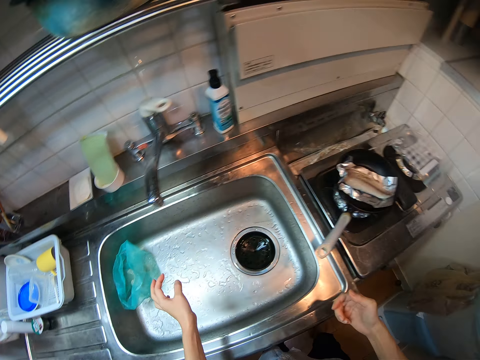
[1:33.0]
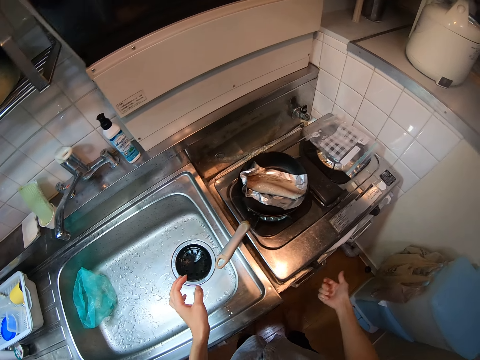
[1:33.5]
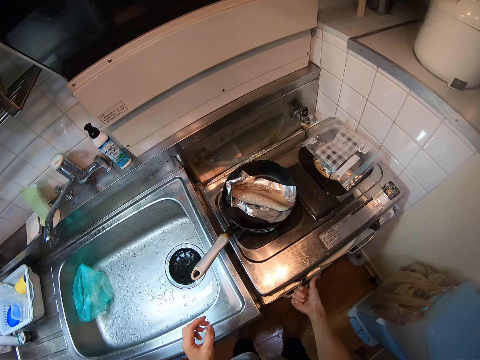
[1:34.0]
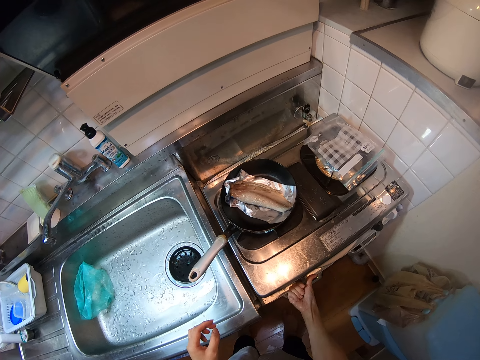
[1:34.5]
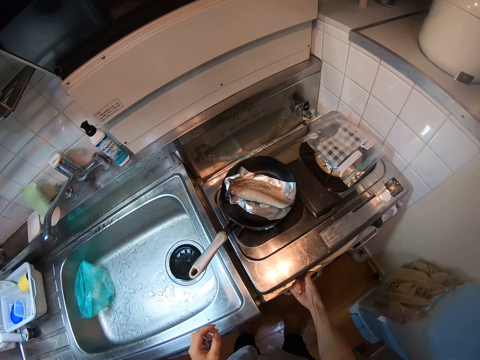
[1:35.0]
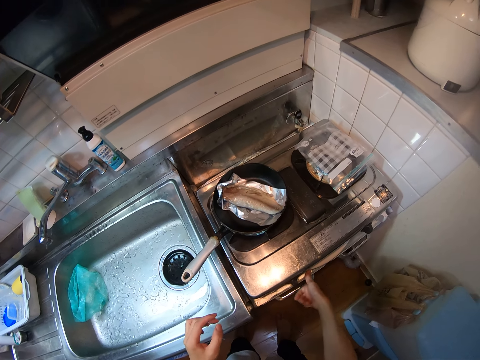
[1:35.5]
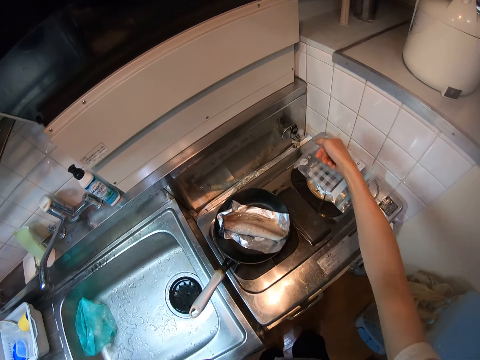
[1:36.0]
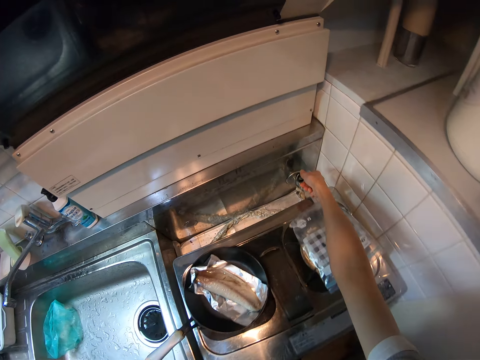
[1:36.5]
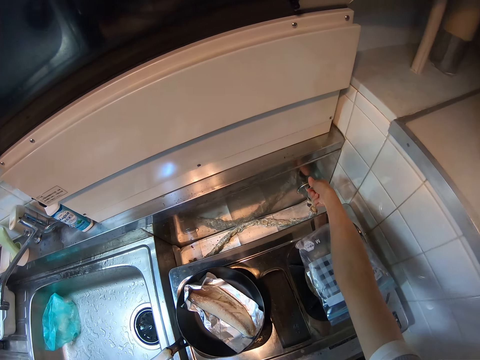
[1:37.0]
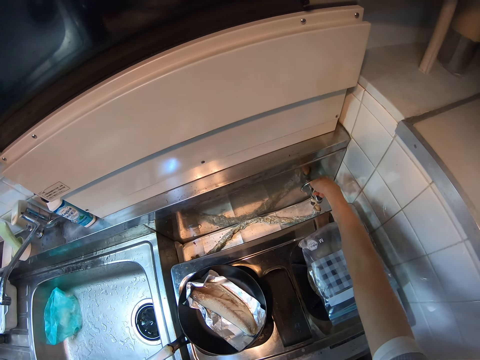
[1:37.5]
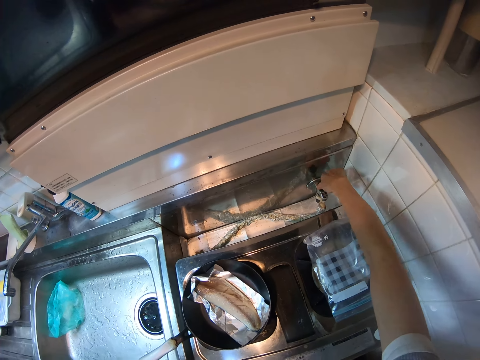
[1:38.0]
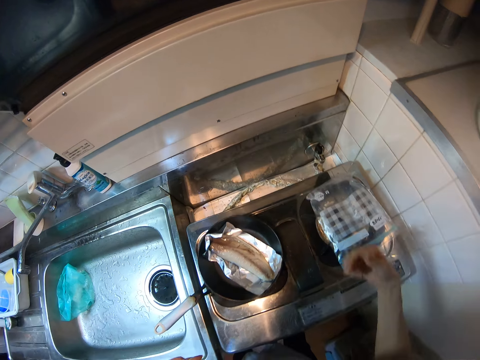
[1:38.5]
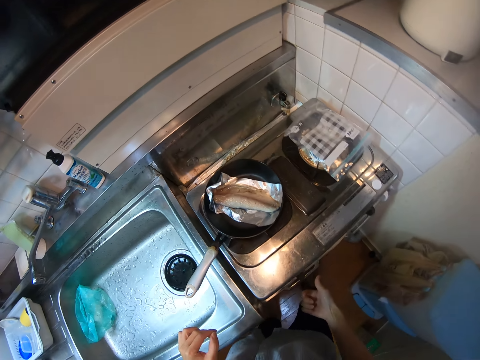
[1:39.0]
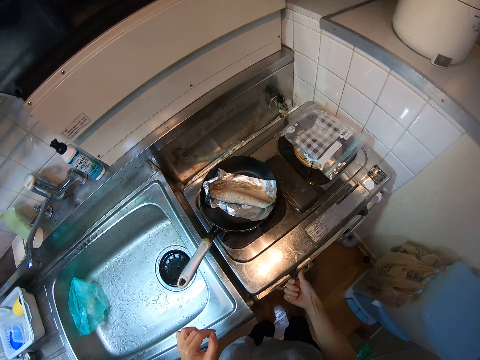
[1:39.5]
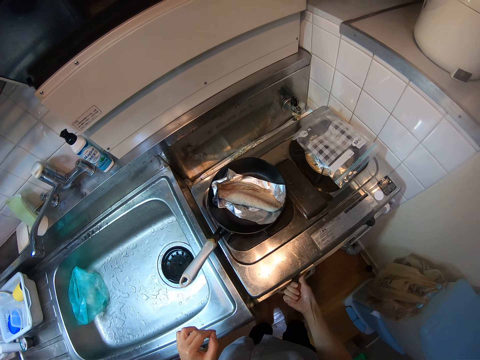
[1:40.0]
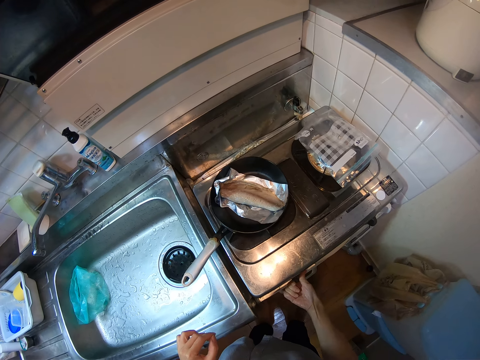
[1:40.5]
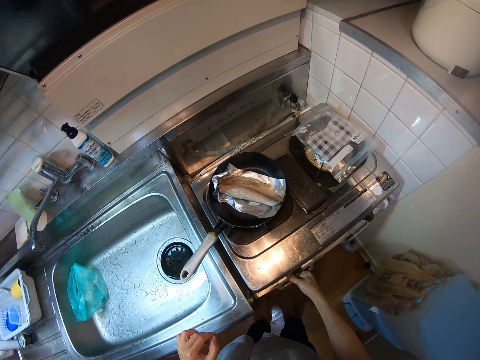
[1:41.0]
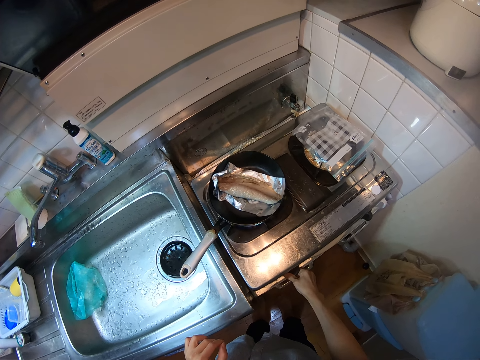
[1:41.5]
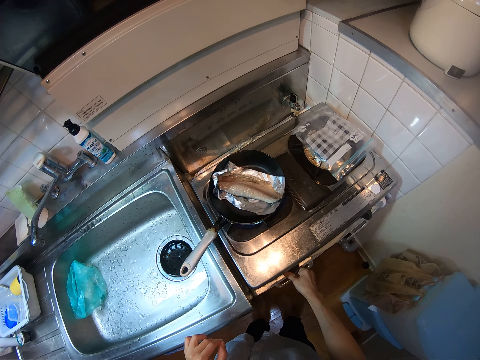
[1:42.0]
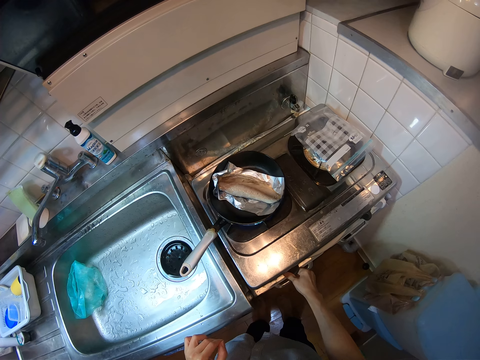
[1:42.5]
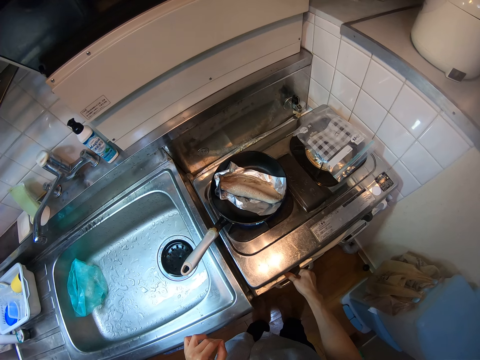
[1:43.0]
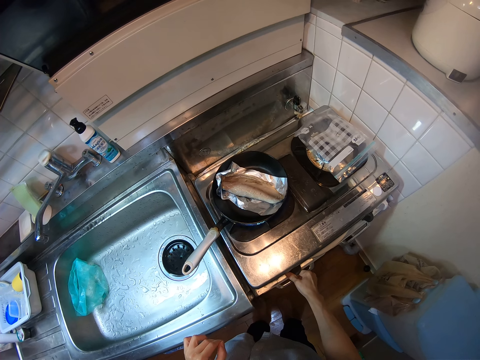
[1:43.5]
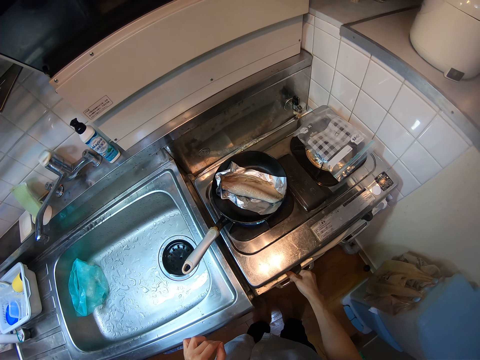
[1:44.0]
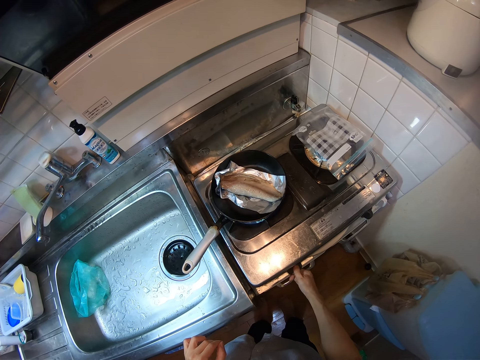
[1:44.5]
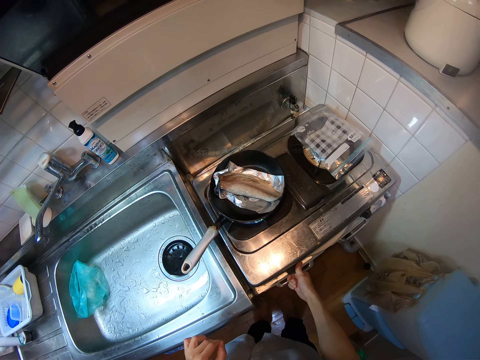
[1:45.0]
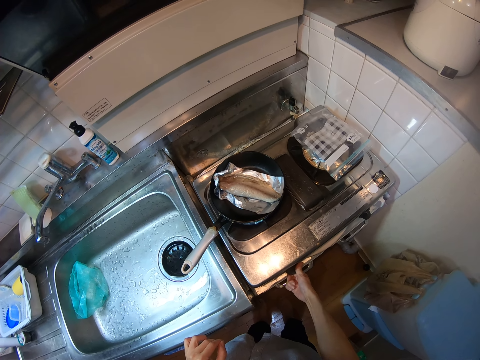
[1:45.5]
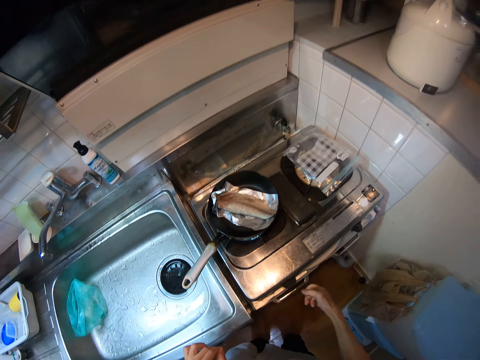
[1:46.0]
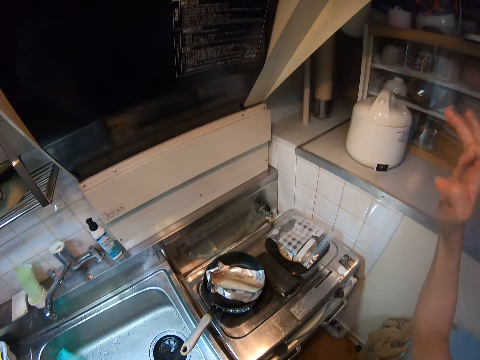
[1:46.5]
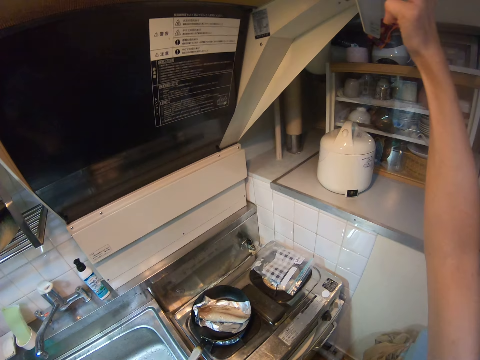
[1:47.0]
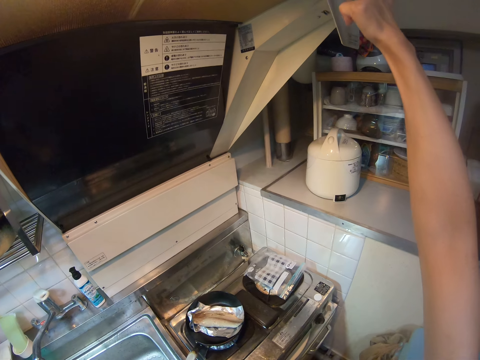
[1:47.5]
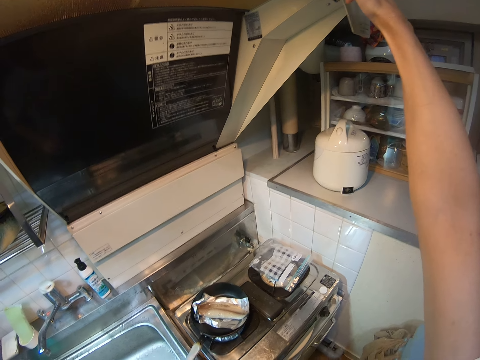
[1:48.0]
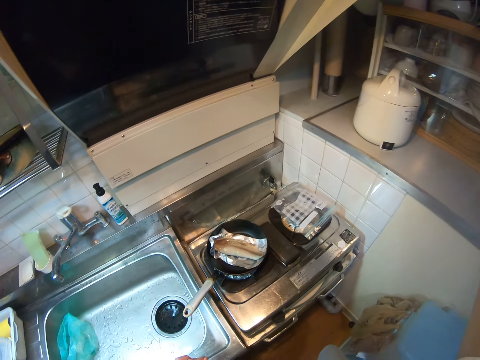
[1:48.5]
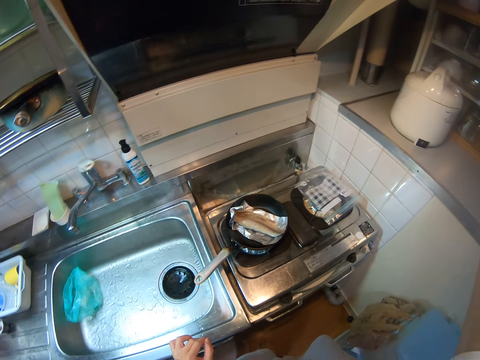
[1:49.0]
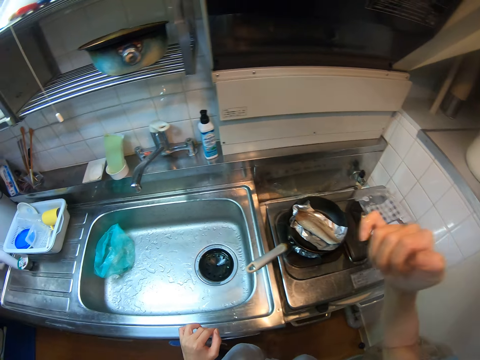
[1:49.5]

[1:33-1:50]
The camera wearer turns on the range cooker. She adjusts the control knob of the cooker. She presses a button on the shelf above the cooker. She raises her hand.

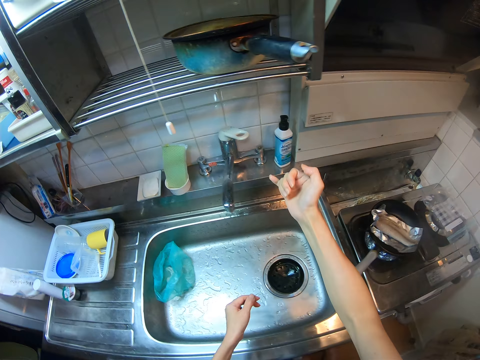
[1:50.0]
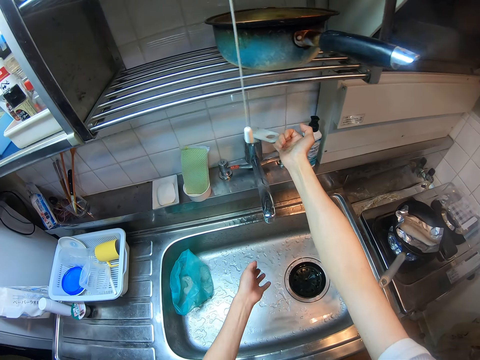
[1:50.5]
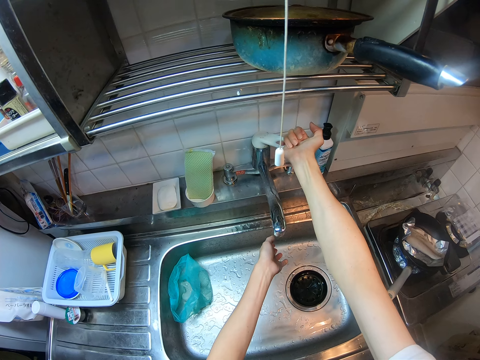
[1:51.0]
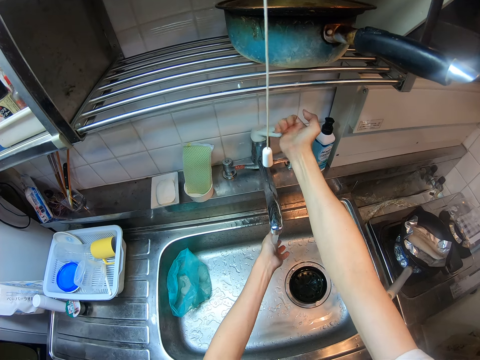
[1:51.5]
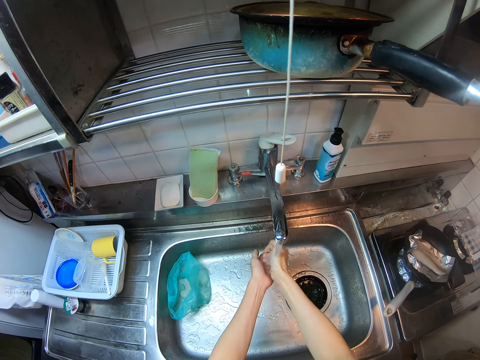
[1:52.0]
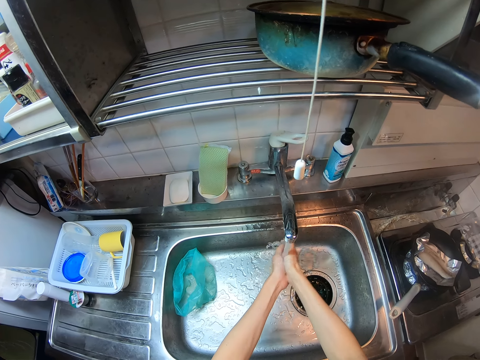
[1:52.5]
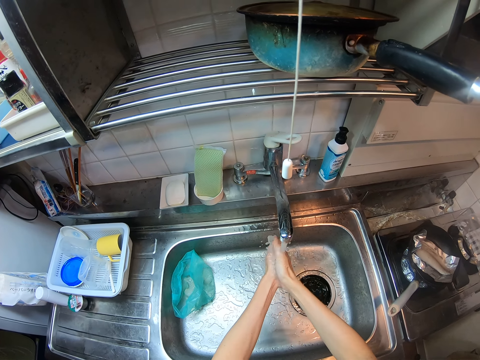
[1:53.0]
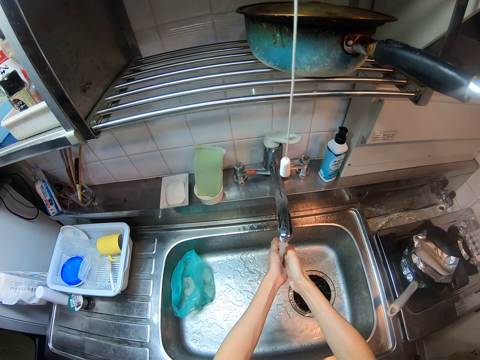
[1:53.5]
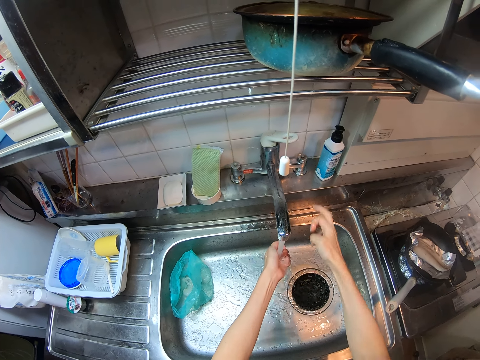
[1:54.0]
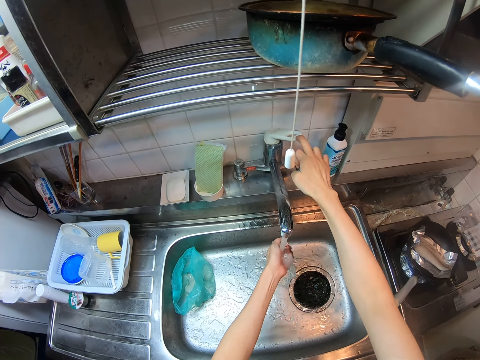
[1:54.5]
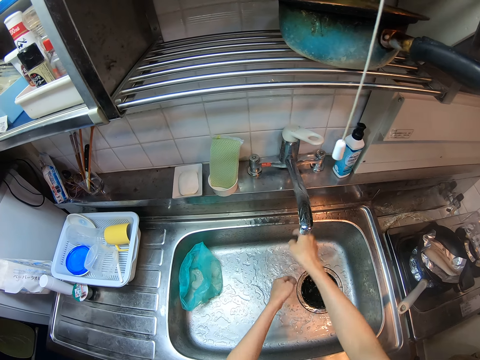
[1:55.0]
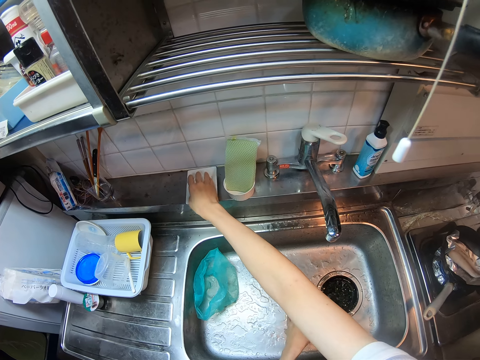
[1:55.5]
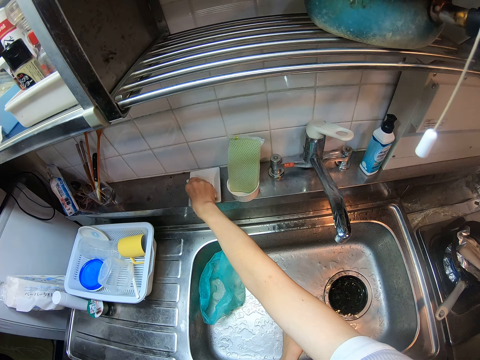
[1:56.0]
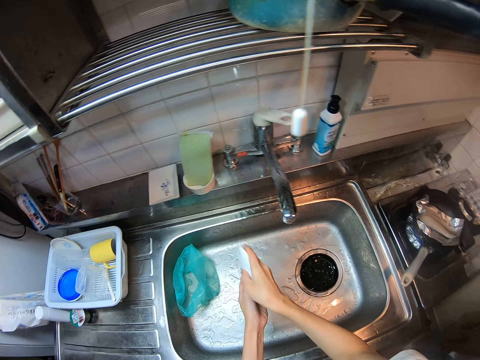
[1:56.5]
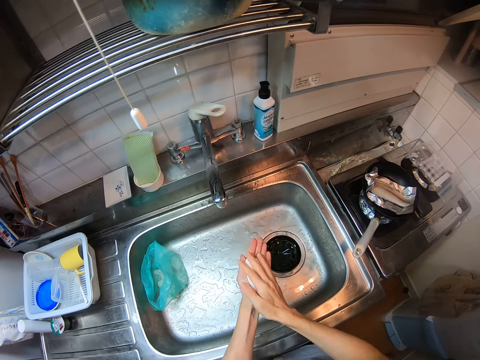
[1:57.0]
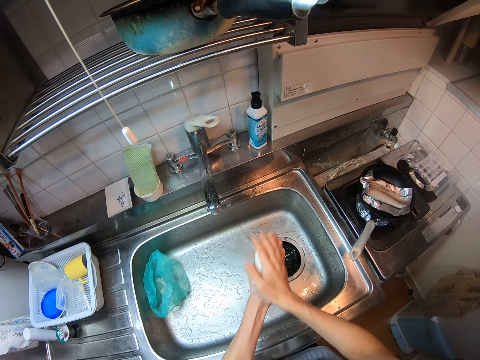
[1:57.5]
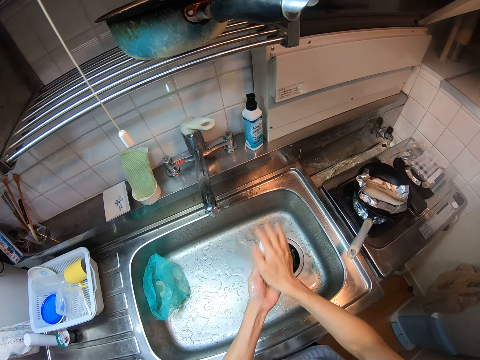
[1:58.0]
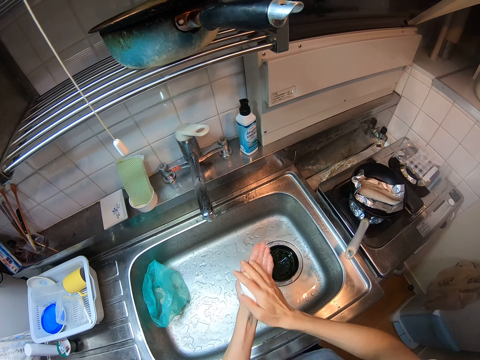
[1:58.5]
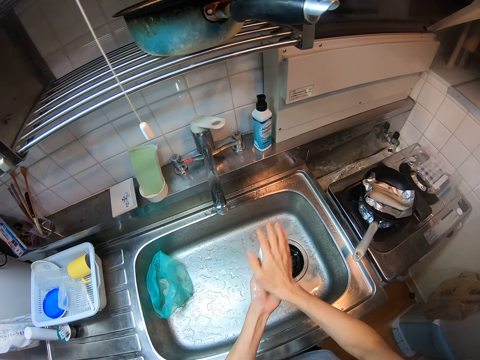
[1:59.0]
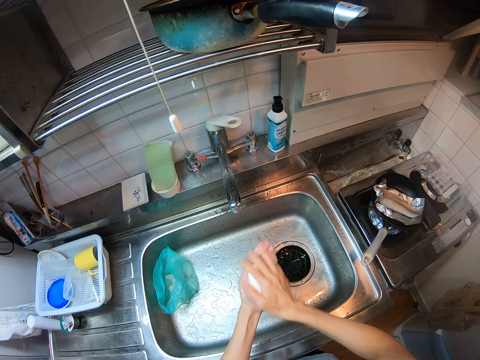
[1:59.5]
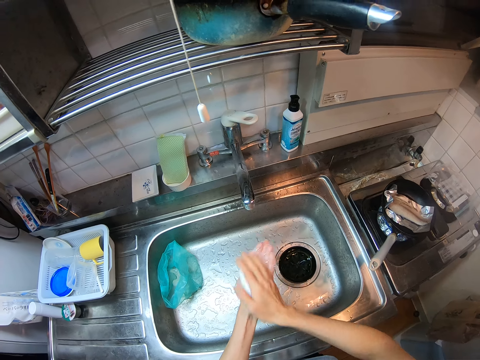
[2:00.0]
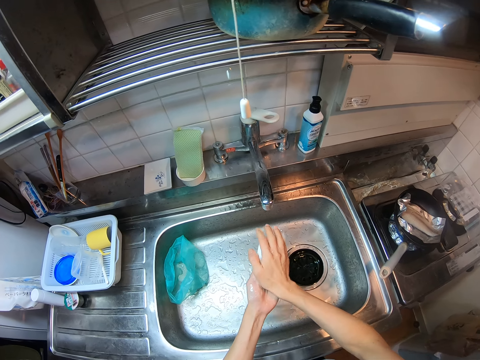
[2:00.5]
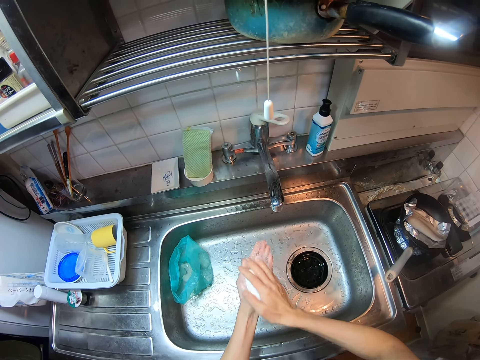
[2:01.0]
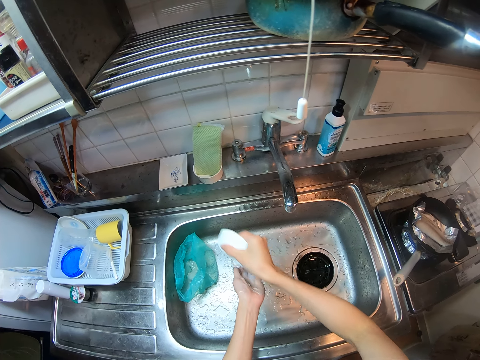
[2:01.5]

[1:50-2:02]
The camera wearer turns on the tap. She washes her hand with water from the tap. She turns off the tap. She takes the bar soap from the soap dish on the left side of the sink. She rubs the soap on her hands.
